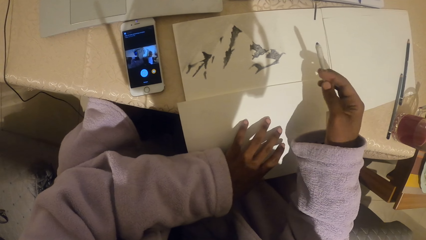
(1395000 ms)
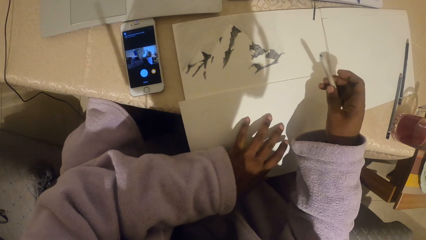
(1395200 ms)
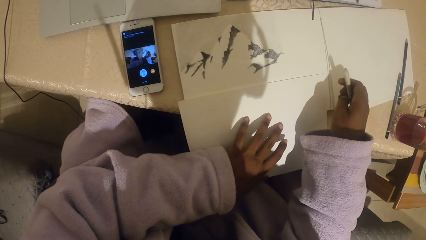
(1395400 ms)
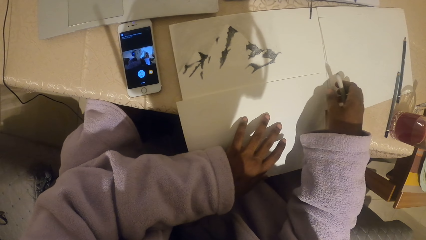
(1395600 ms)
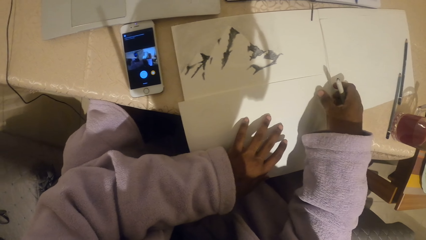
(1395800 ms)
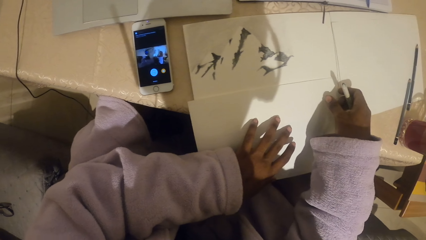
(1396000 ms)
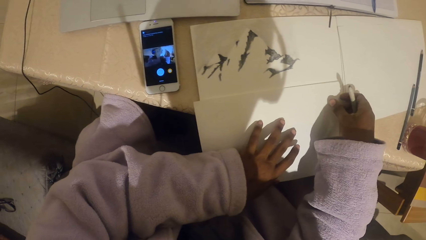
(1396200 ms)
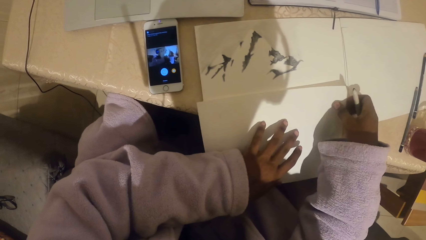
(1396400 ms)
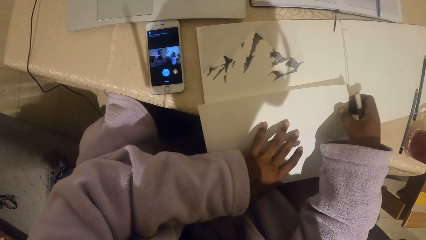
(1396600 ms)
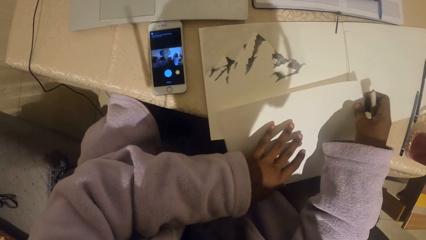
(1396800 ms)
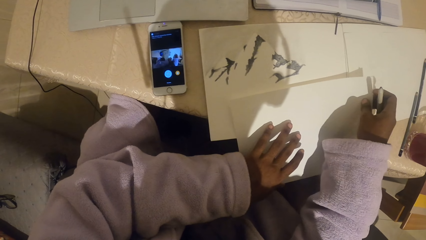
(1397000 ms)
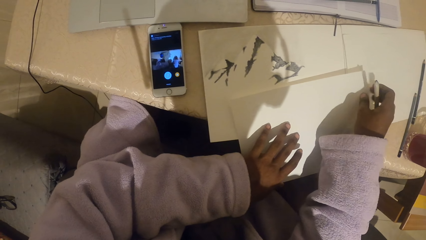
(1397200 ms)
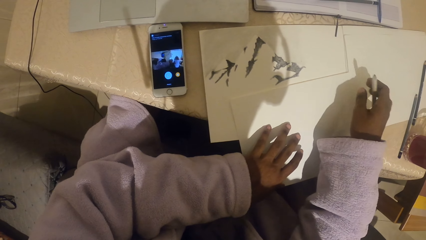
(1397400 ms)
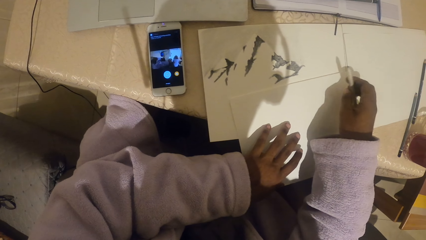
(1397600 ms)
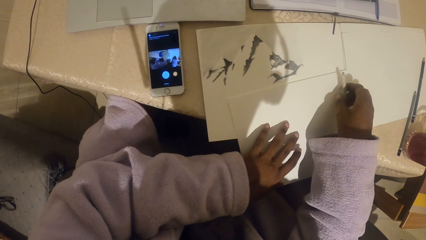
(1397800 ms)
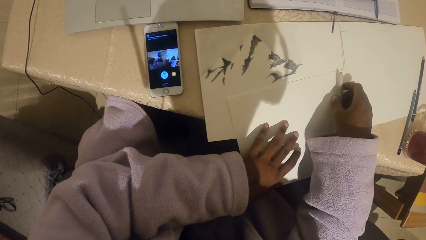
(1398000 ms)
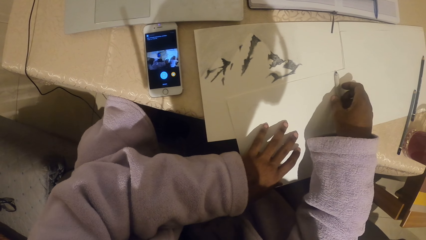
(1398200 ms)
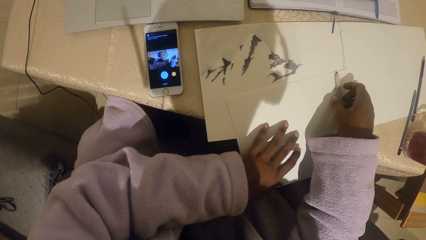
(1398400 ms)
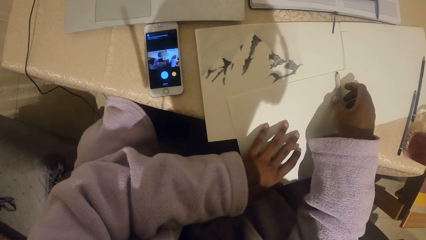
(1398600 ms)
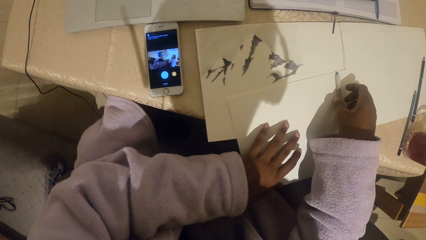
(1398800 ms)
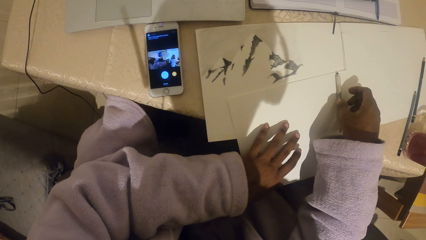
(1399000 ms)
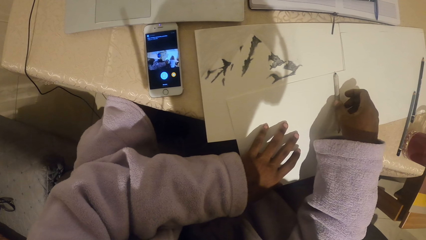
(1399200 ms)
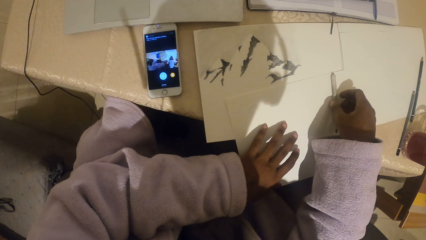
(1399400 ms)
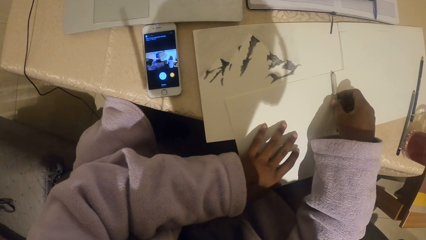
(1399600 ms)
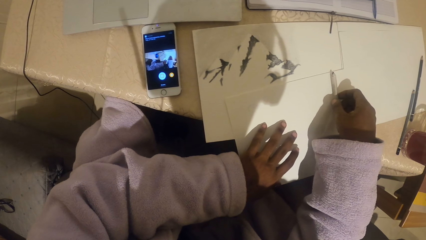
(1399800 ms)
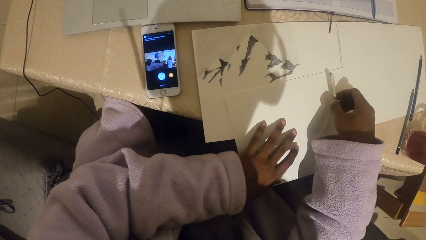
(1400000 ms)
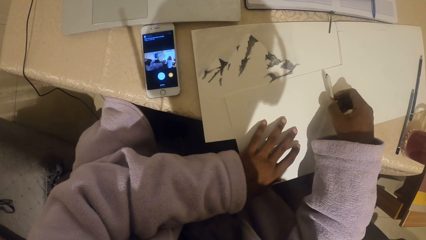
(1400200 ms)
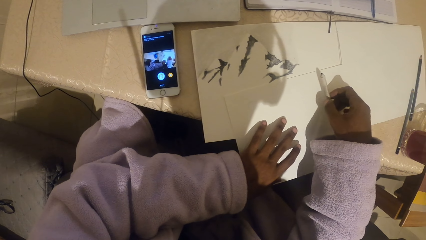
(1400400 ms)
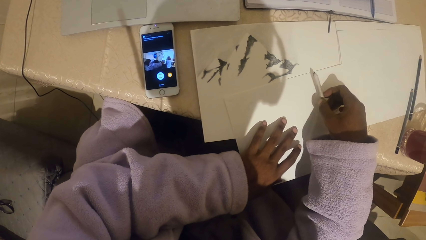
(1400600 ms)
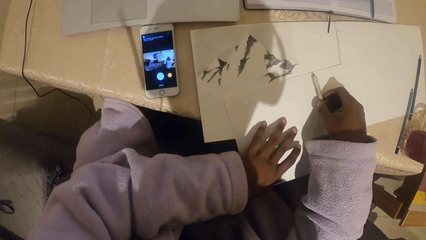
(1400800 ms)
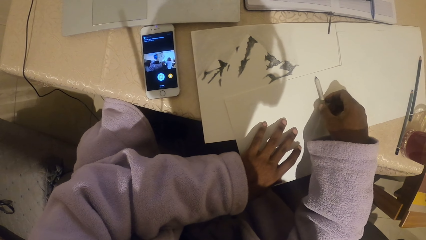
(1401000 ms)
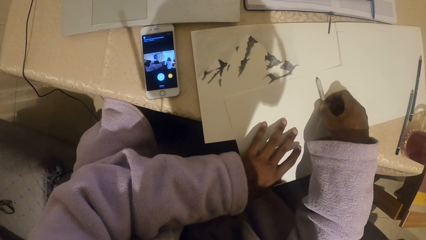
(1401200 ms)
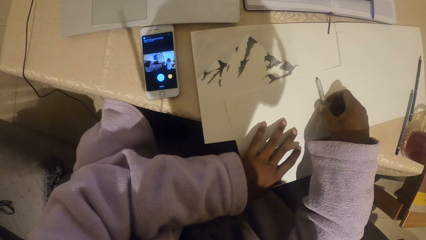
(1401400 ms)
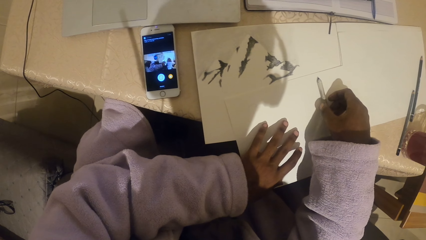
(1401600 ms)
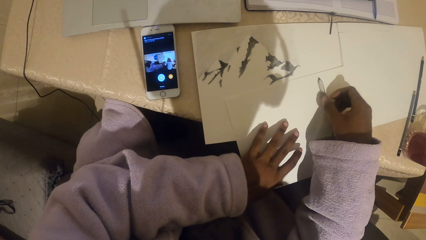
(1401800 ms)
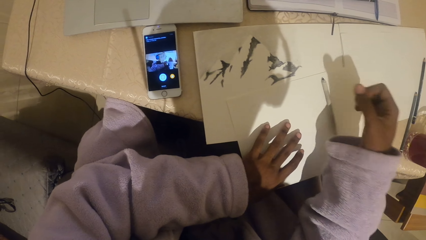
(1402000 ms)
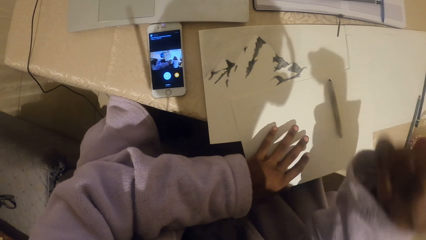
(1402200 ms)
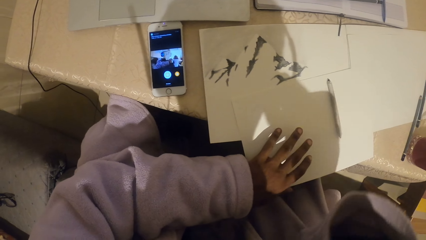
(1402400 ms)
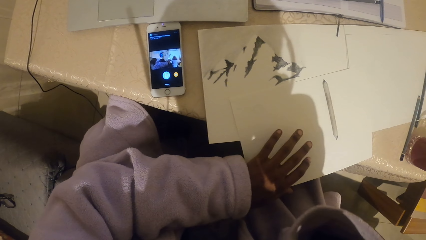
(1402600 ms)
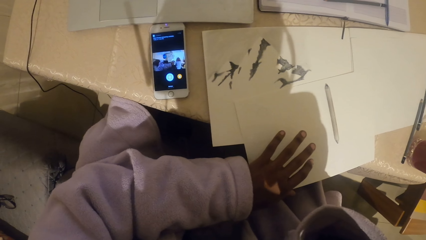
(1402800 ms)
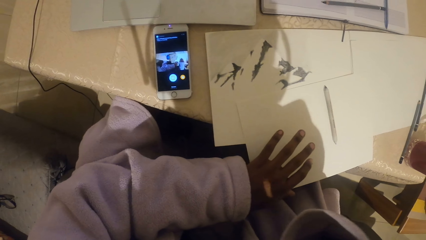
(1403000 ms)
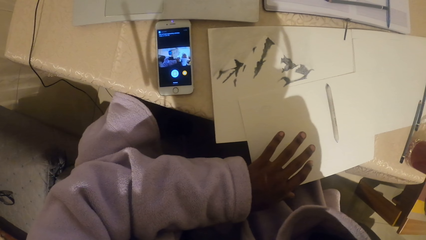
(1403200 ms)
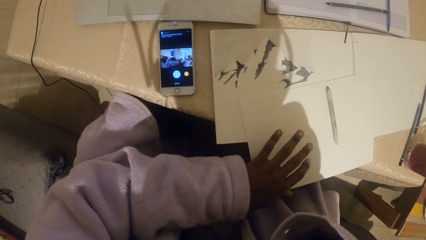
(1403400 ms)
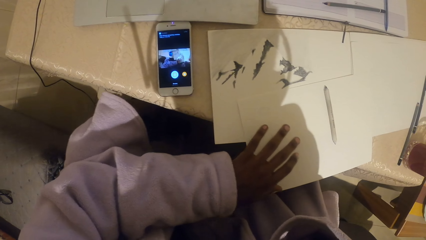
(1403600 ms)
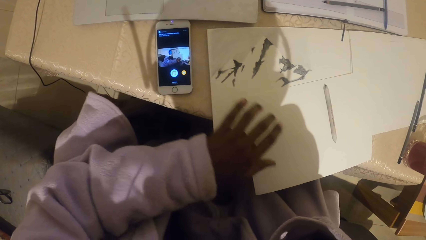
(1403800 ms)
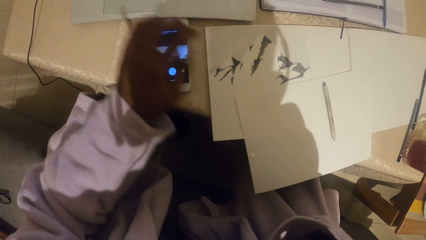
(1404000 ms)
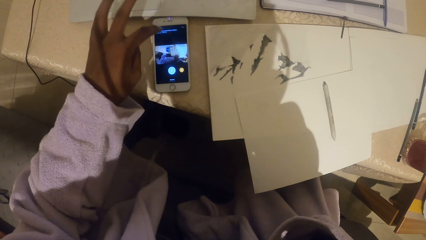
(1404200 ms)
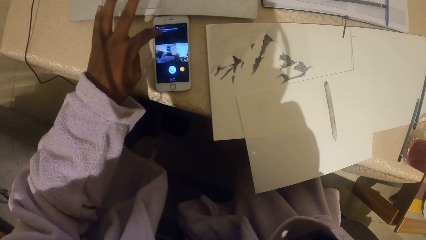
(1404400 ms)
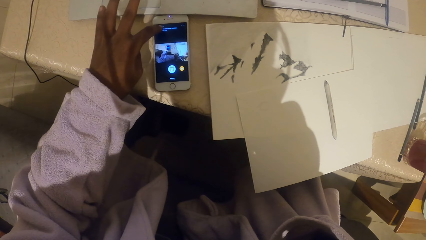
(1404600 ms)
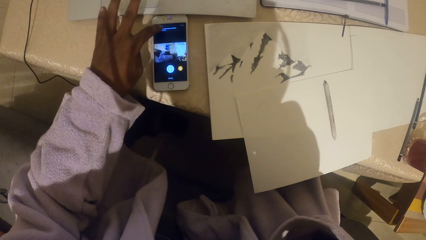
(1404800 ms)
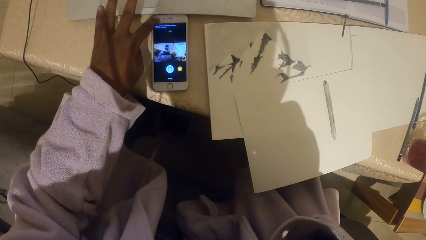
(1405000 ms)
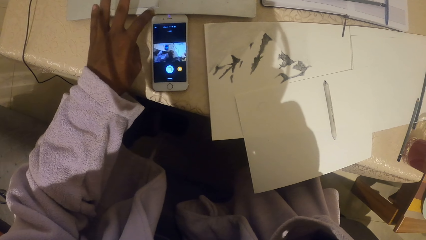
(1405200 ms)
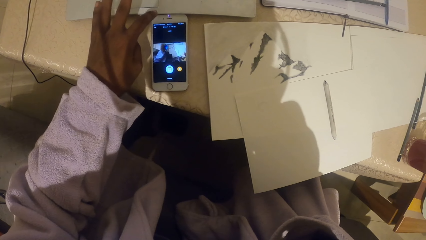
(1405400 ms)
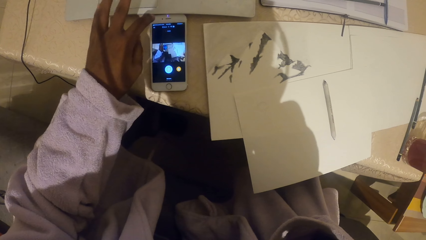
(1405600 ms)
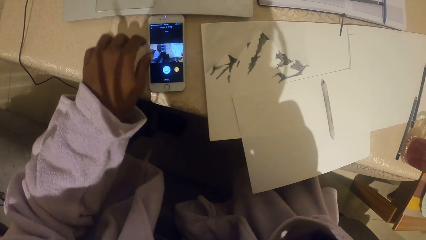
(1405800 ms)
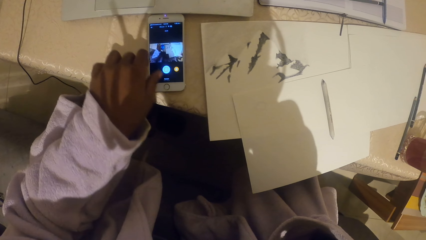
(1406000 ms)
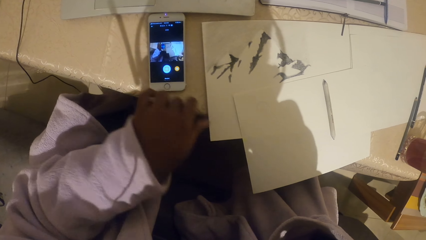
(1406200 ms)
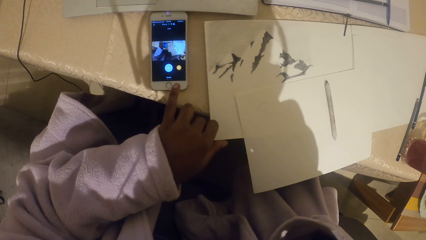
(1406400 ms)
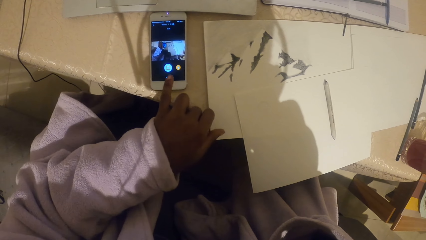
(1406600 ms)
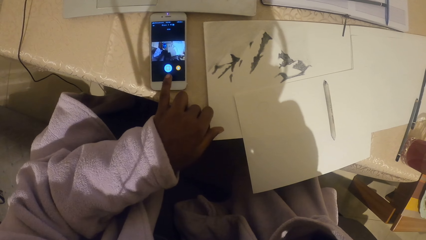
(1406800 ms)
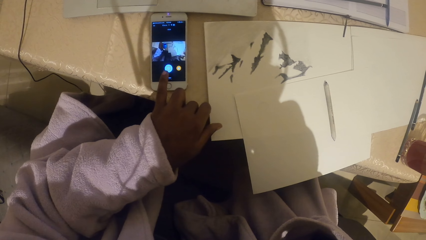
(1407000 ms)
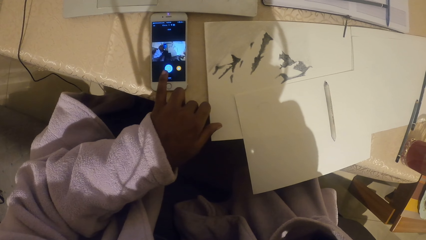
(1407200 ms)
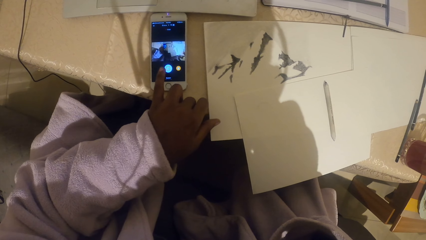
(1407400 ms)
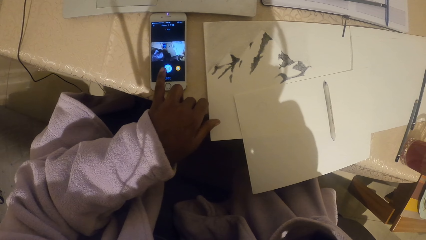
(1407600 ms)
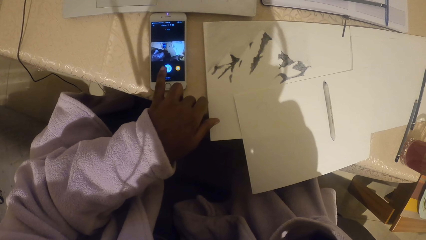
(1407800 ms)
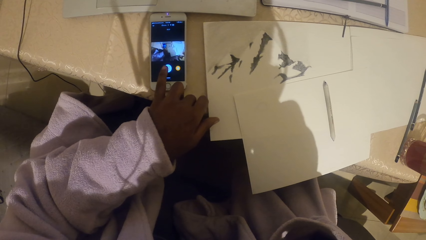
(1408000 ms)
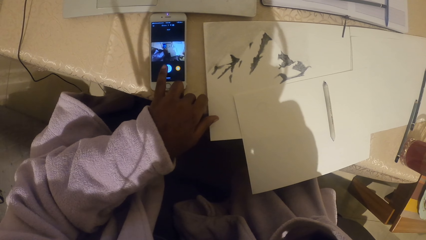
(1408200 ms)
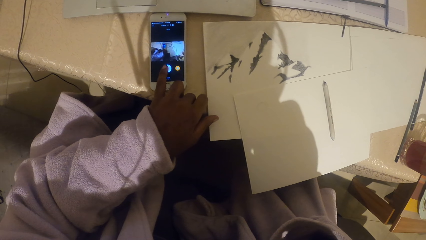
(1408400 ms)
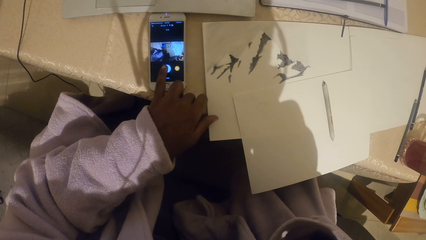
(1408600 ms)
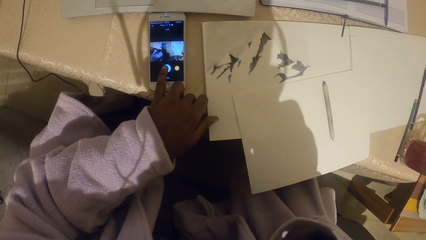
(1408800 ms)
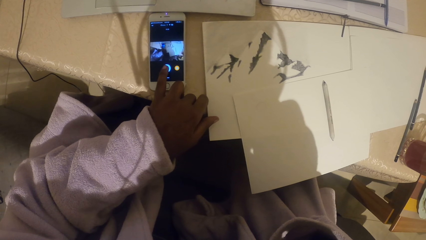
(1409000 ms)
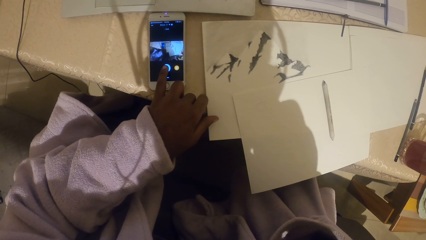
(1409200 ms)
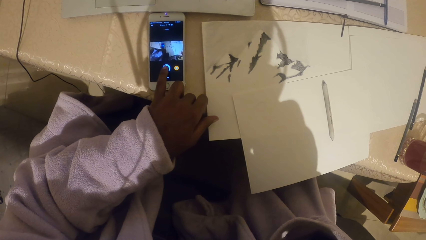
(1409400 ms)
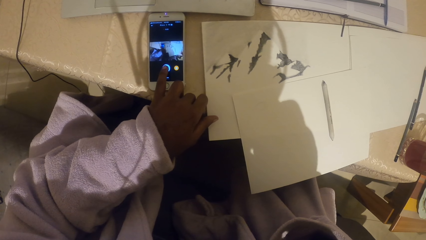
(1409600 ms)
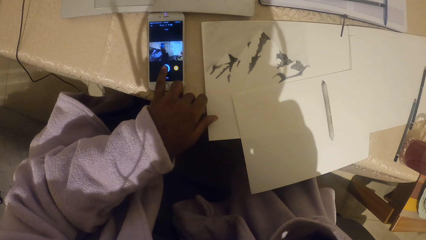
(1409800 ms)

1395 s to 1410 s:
The camera wearer moves the piece of paper with the right hand. They put the pen down. They move the hand. They raise the right hand. They tap on the phone using the left hand.
